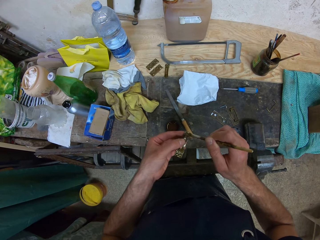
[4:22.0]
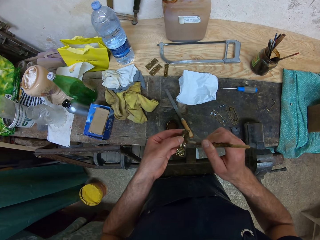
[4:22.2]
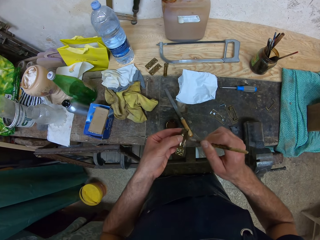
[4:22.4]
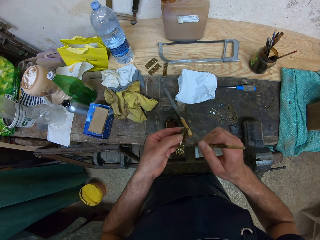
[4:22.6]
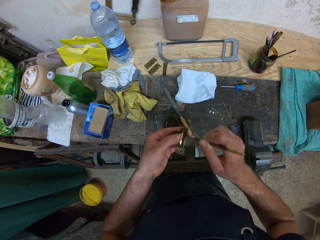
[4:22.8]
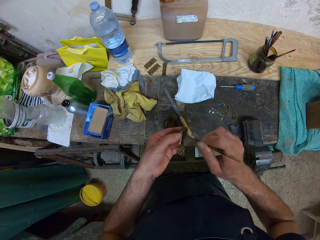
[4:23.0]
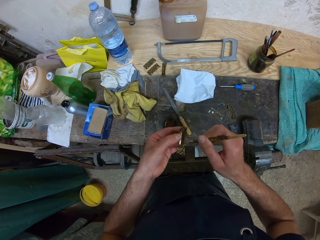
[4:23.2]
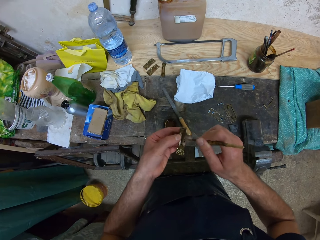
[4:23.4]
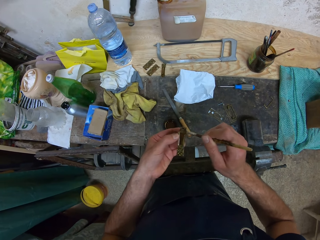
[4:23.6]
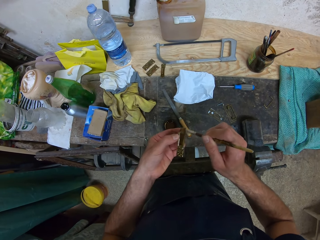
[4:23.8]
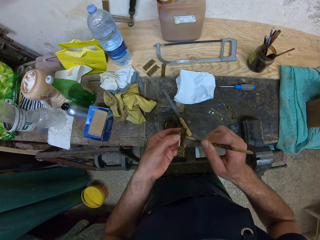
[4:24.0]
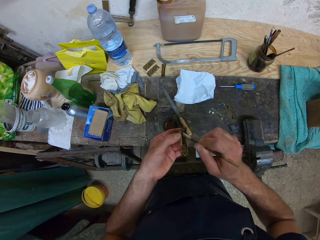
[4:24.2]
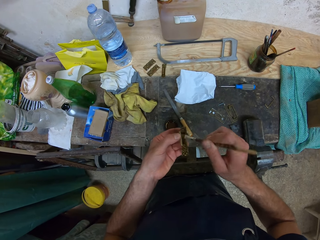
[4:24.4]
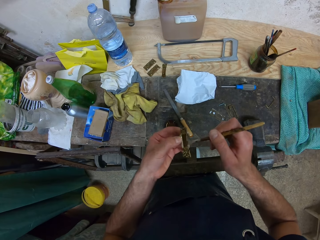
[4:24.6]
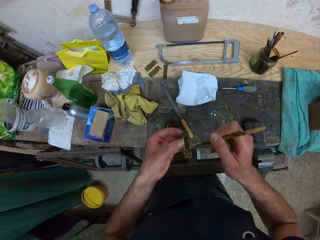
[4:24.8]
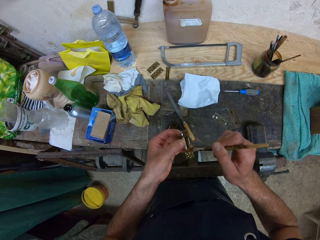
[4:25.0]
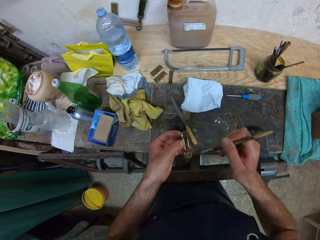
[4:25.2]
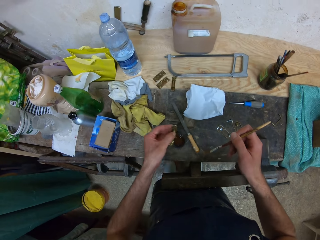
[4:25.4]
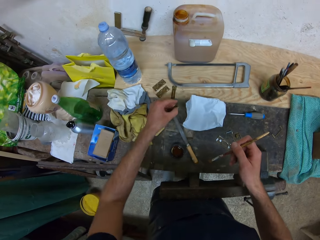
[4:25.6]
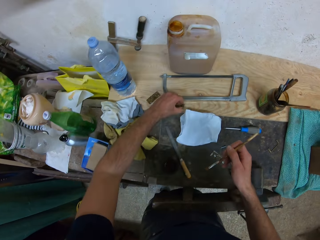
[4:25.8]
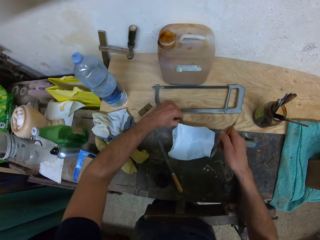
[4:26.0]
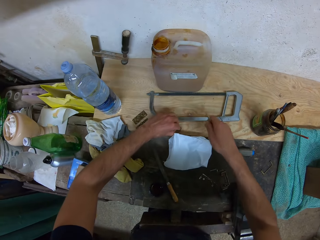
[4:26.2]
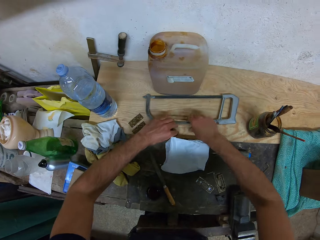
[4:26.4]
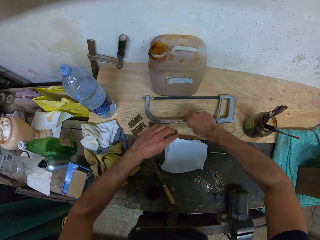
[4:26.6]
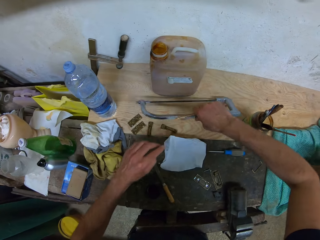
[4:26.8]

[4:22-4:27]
The camera wearer drops the object in his left hand on the table. He changes the position of a hacksaw on the table with his right hand.

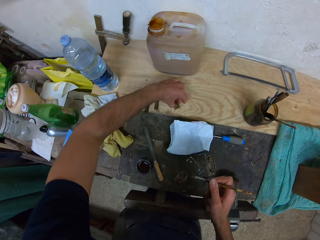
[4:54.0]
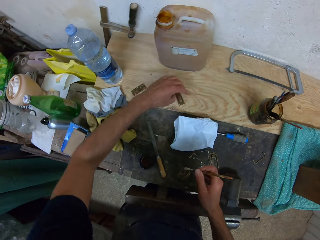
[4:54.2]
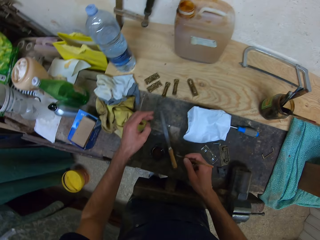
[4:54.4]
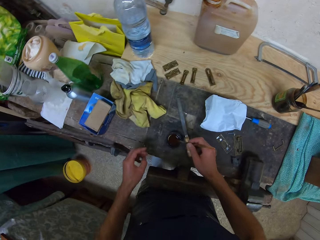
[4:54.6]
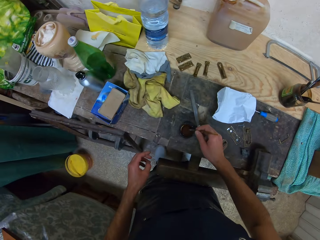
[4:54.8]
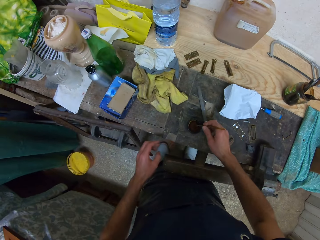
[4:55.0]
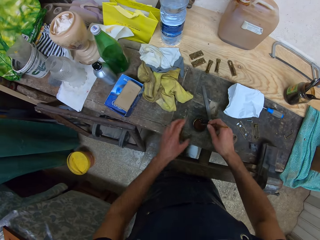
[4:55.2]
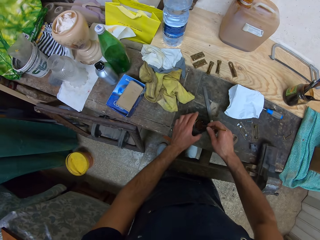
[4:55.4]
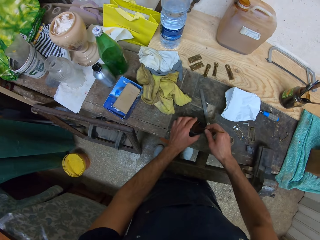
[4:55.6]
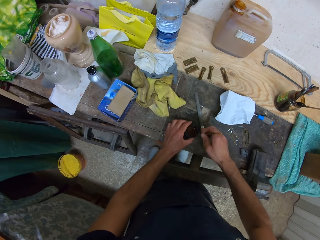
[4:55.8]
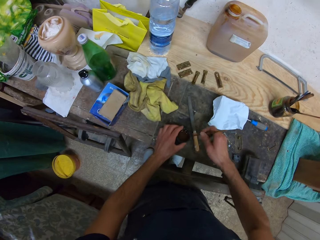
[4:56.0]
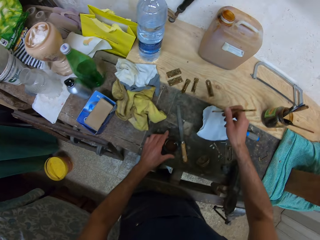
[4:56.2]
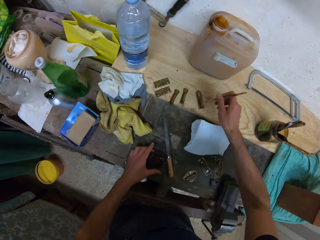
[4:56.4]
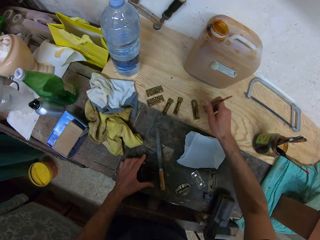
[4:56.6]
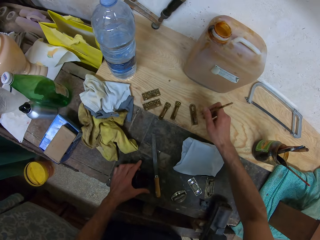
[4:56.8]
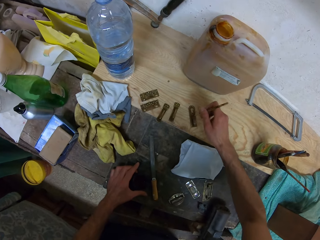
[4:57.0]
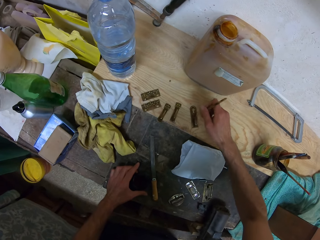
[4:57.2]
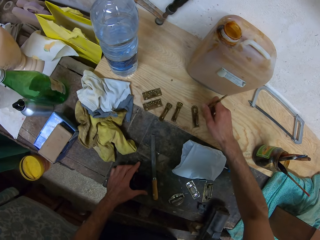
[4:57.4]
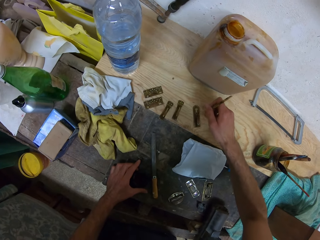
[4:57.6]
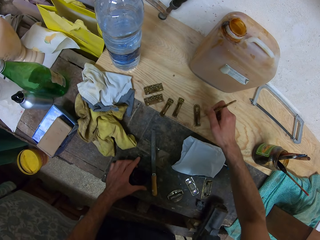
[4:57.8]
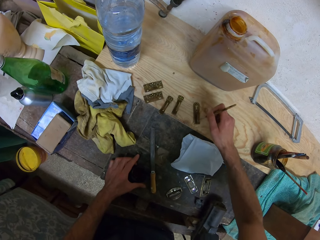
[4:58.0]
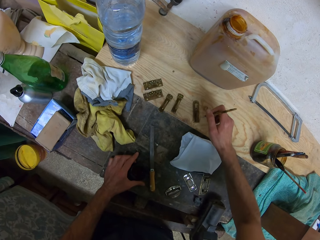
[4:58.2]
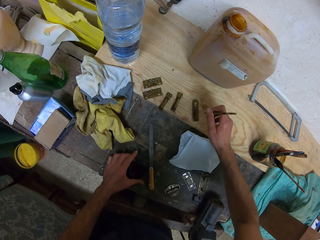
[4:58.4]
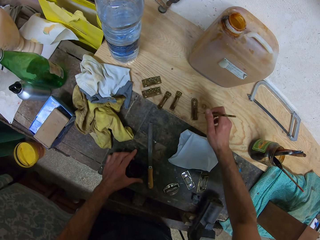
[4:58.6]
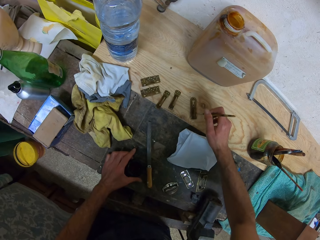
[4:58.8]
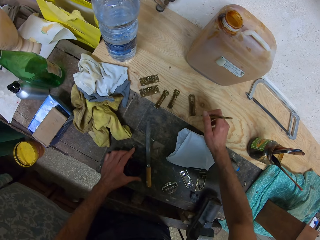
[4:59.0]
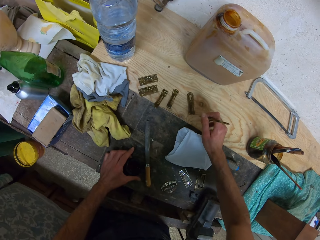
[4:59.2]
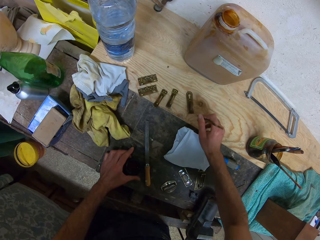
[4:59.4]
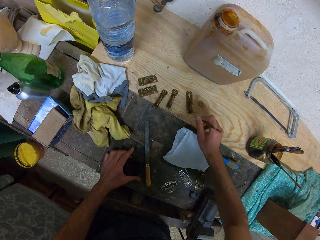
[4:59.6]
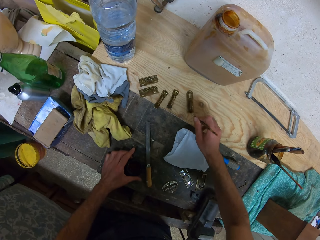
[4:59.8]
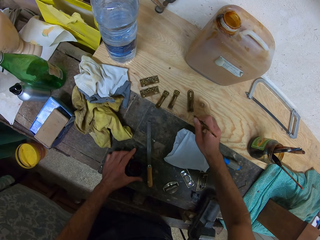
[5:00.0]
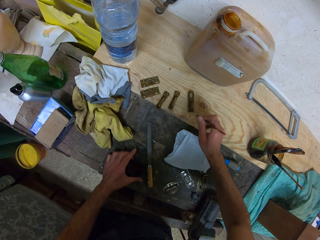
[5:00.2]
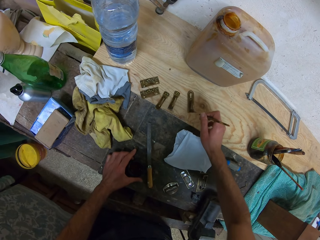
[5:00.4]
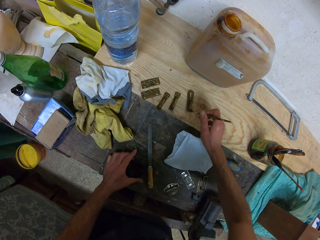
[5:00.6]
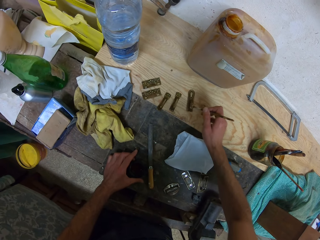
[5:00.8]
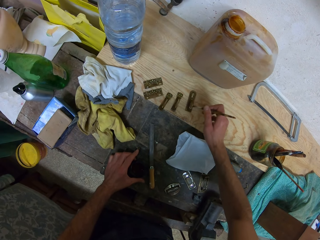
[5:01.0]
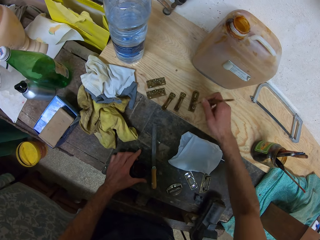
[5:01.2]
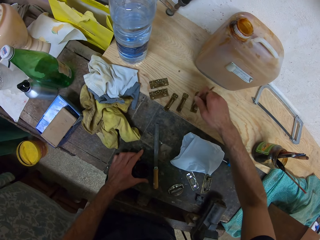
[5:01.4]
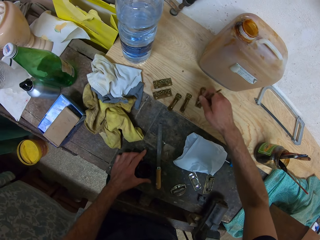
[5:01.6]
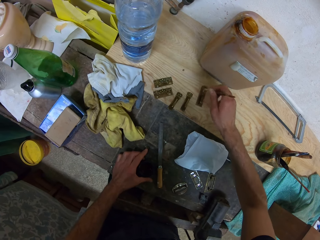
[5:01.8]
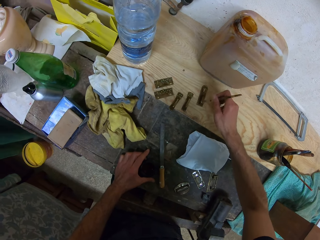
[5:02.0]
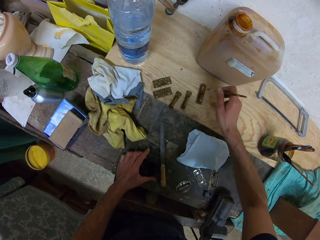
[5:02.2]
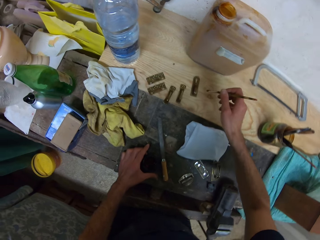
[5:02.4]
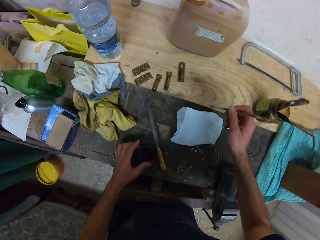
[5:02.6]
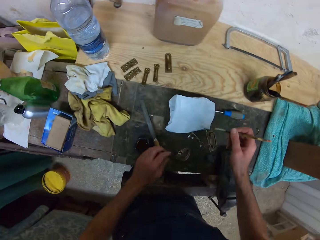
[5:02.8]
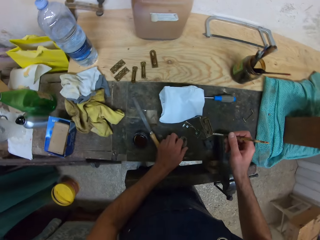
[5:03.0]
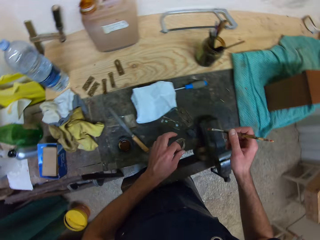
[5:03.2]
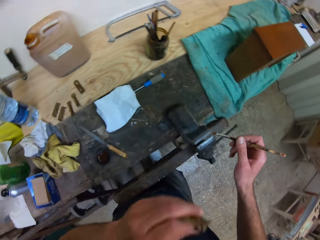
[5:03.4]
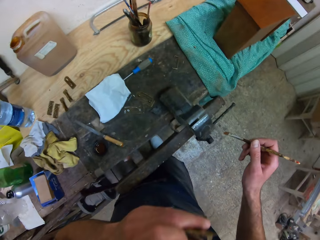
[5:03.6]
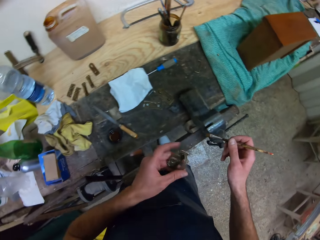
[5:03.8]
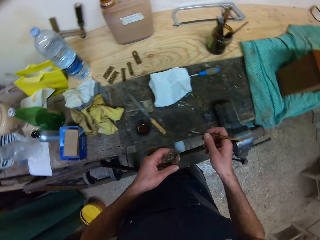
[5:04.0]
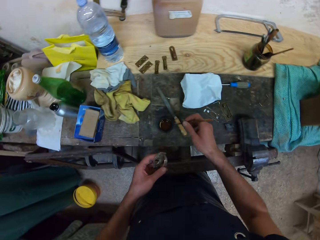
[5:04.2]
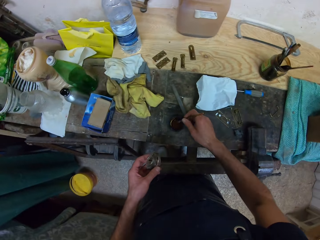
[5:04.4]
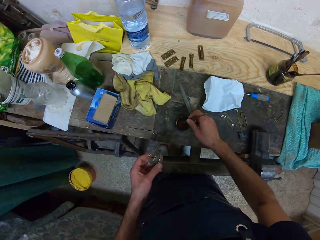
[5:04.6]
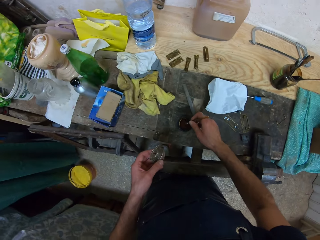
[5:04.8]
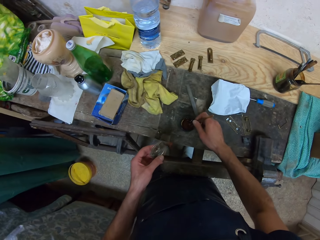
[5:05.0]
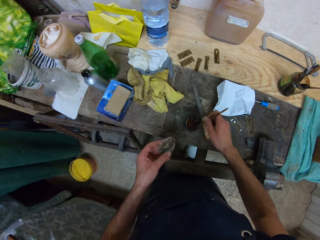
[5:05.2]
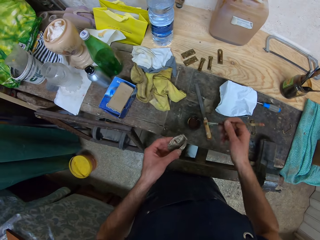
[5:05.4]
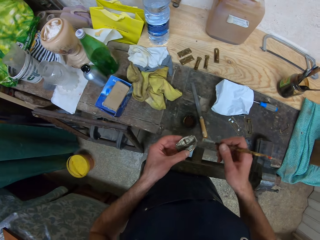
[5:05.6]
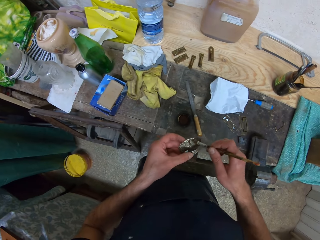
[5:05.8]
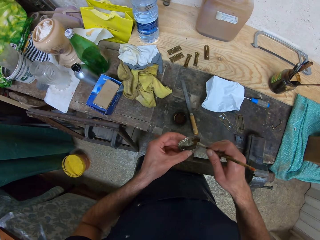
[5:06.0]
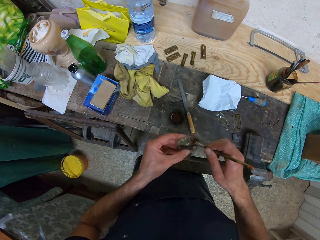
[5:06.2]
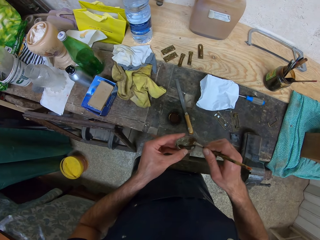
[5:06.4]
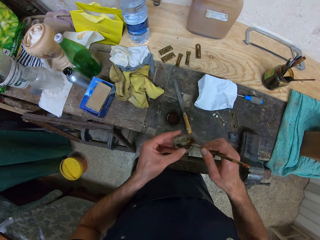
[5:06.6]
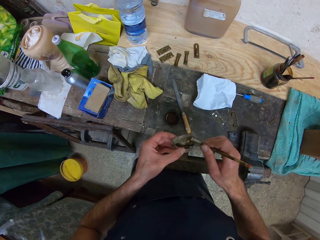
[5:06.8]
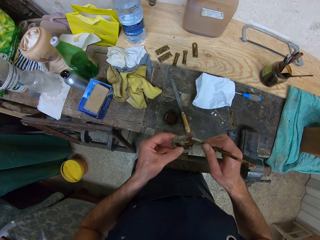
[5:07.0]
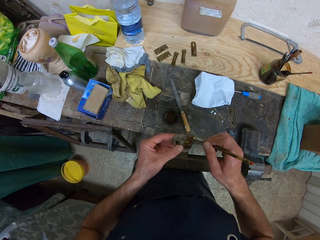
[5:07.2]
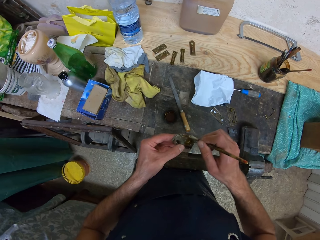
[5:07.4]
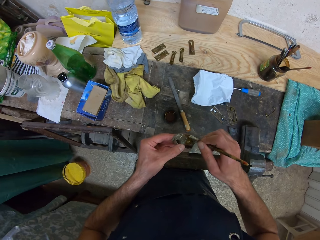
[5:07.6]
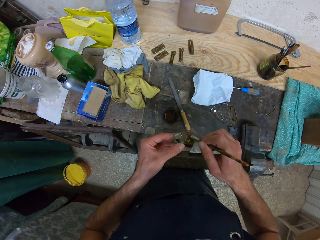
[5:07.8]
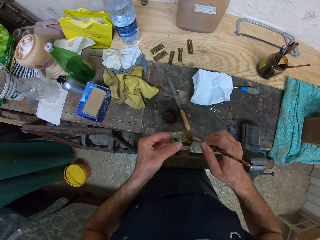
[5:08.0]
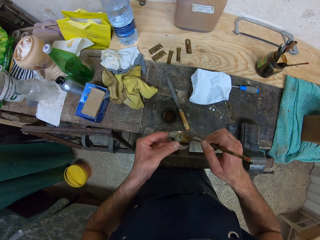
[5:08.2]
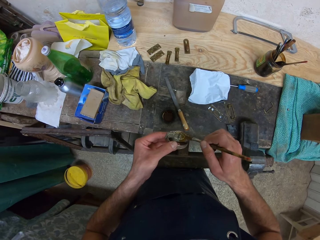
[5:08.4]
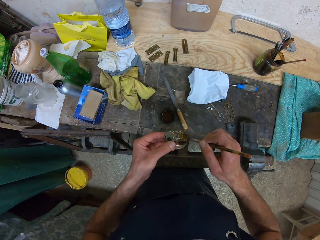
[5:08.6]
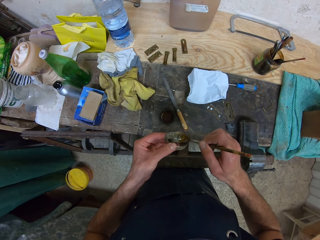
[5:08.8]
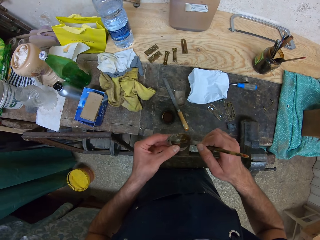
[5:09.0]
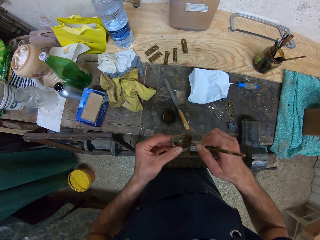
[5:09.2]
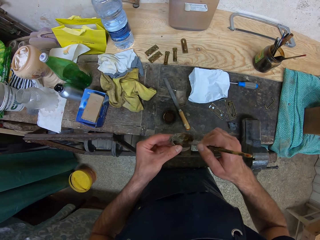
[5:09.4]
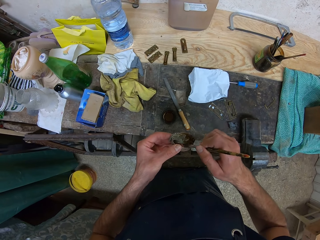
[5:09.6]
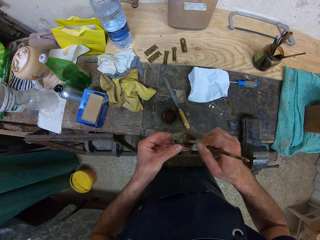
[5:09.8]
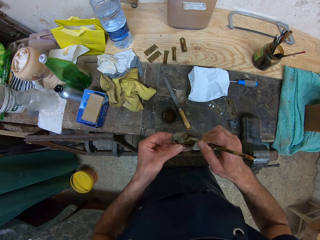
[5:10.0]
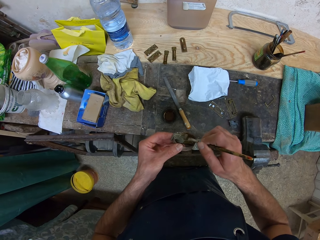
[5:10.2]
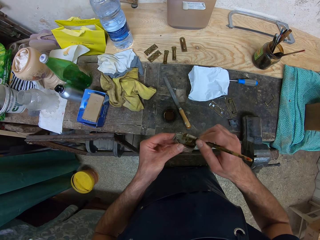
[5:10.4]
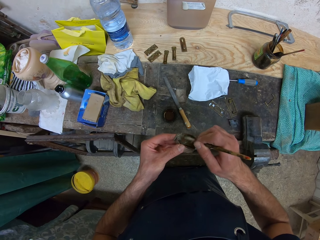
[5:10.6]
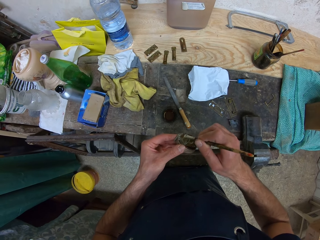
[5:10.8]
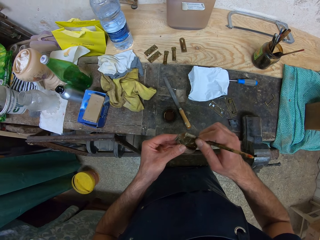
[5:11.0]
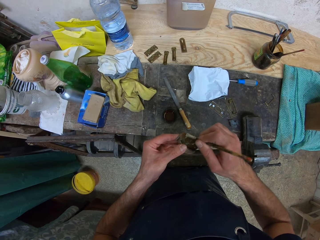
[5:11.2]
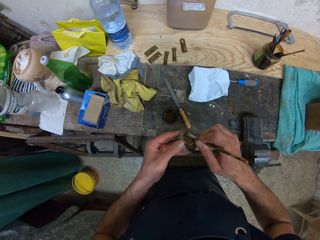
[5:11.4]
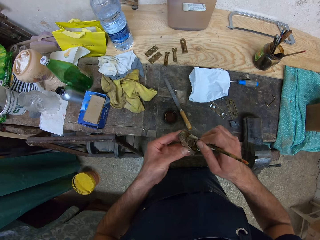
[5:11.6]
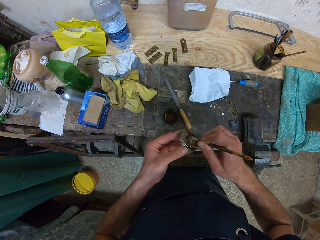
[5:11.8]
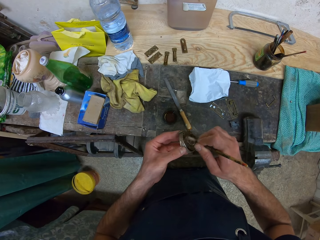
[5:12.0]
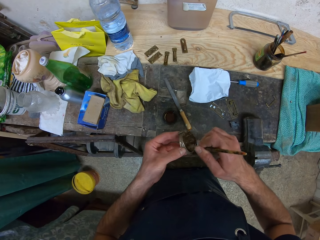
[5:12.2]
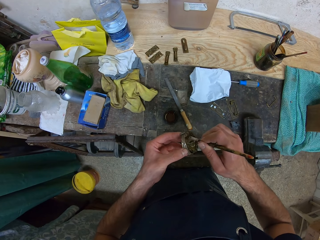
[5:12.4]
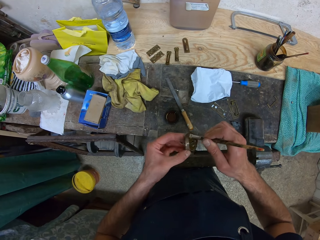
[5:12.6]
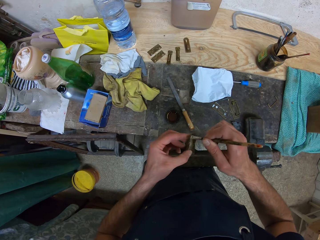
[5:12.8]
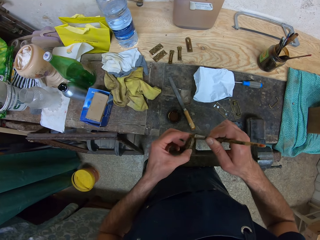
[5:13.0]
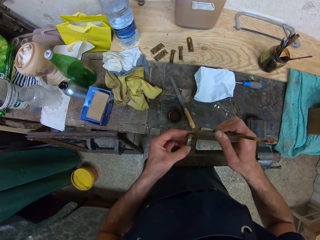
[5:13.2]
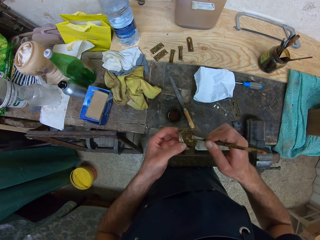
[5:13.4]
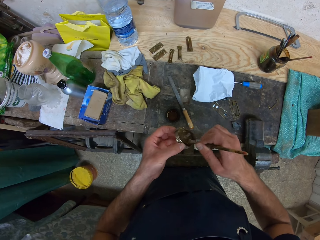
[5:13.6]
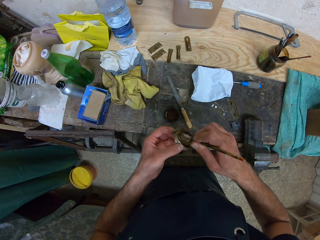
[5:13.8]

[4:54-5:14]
The camera wearer drops the object or metal handle in his left hand on the work table. He dips the brush in the keg cap containing paint. He holds the keg cap on the table with his left hand. He stretches his hand to the metal handle. He paints the object on the table with the brush in his right hand. He picks up another object from the table with his left hand. He dips the brush in paint. He paints the object in his left hand with the brush in his right hand.
